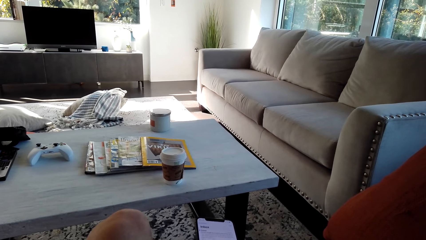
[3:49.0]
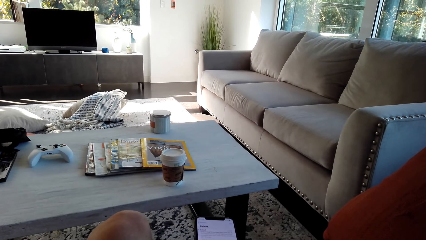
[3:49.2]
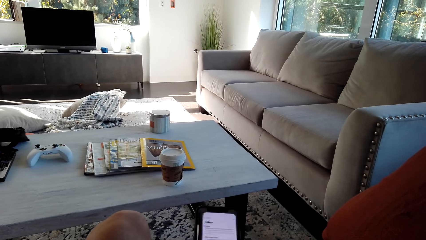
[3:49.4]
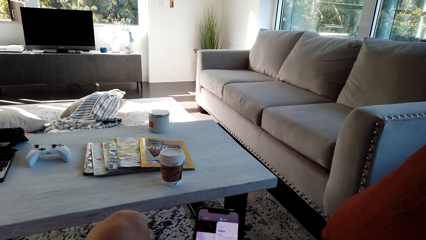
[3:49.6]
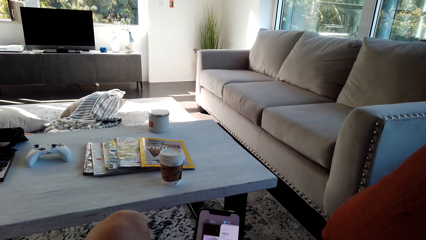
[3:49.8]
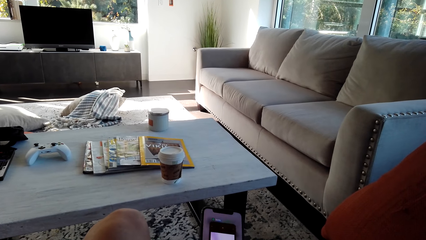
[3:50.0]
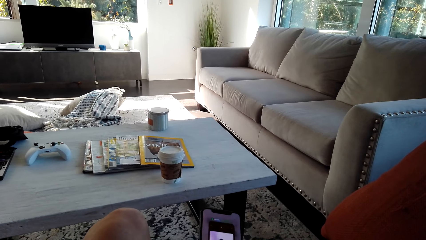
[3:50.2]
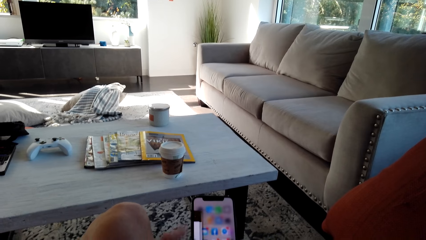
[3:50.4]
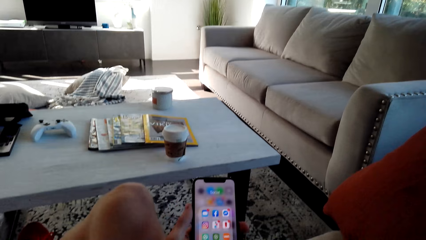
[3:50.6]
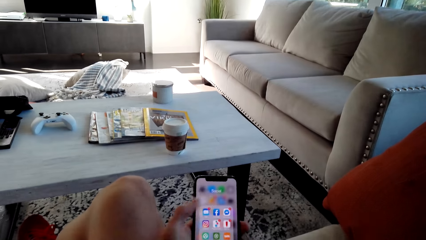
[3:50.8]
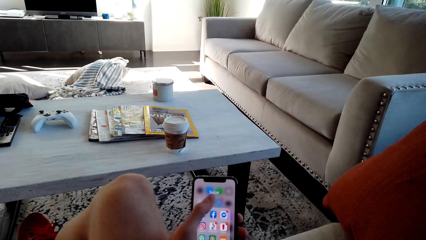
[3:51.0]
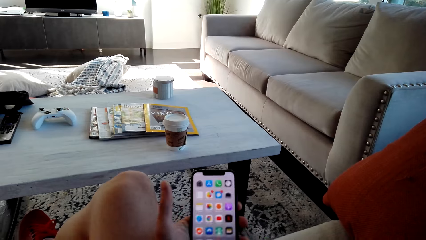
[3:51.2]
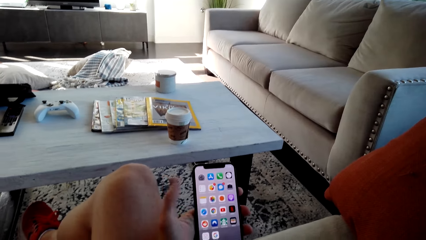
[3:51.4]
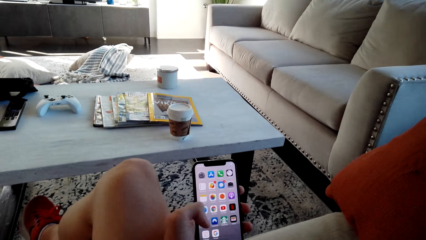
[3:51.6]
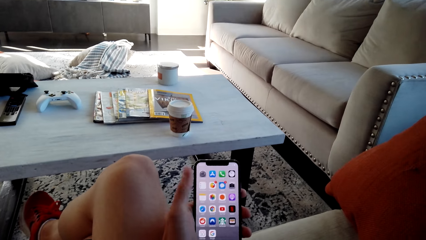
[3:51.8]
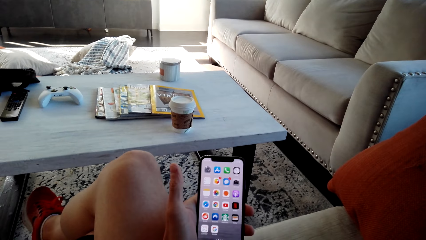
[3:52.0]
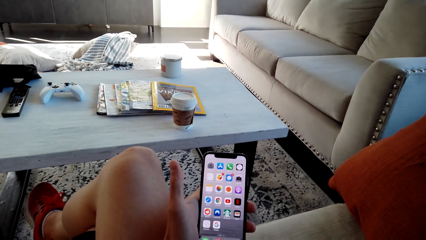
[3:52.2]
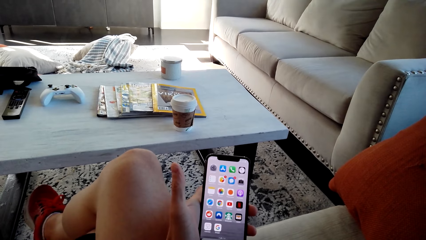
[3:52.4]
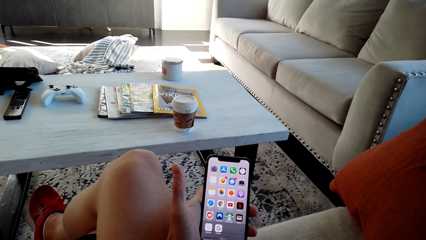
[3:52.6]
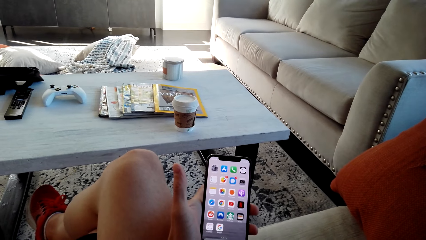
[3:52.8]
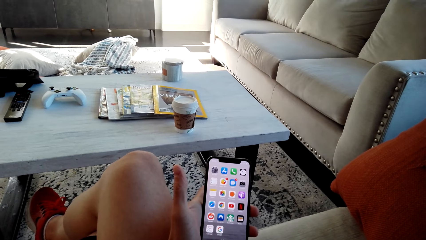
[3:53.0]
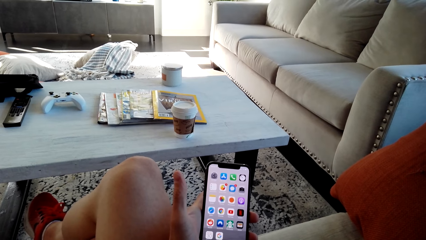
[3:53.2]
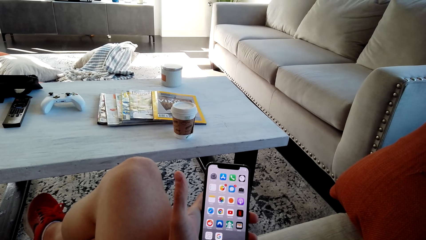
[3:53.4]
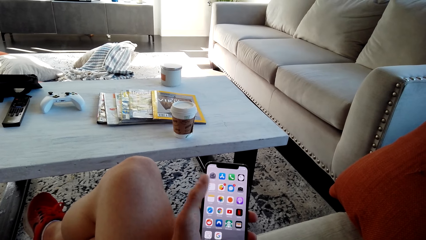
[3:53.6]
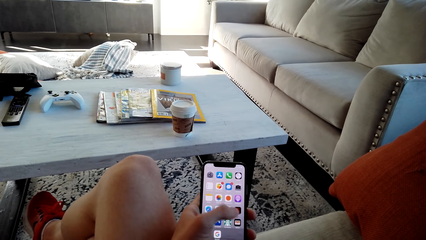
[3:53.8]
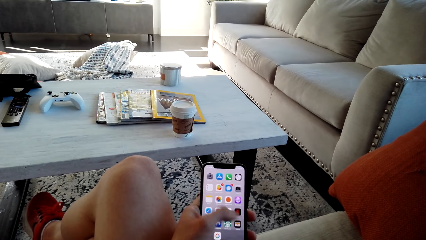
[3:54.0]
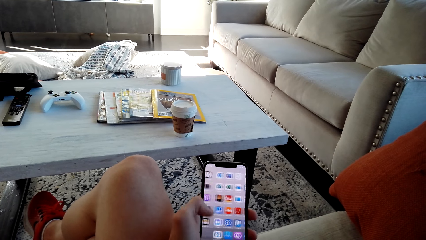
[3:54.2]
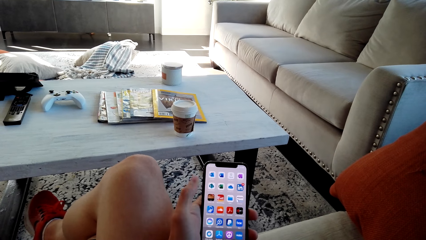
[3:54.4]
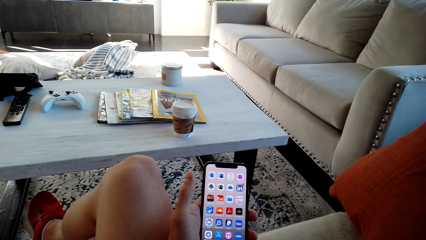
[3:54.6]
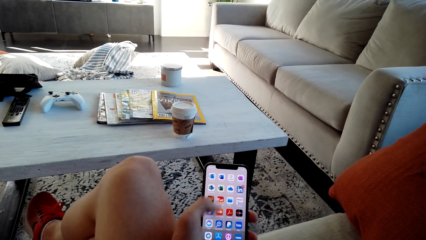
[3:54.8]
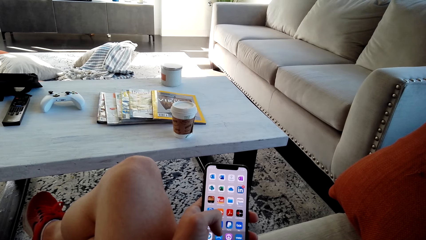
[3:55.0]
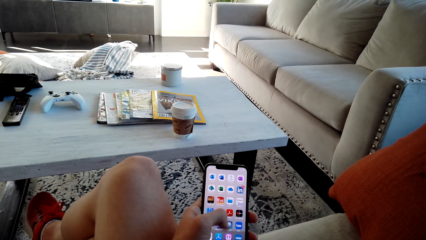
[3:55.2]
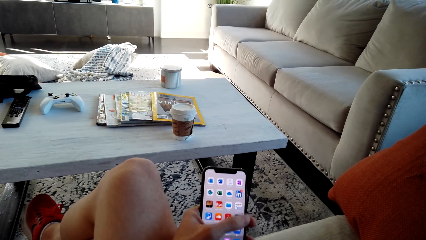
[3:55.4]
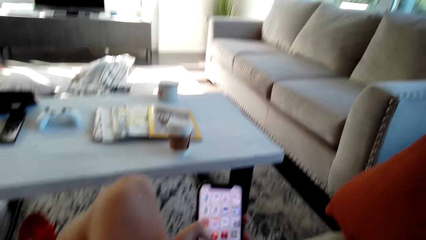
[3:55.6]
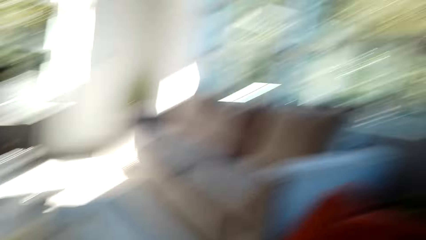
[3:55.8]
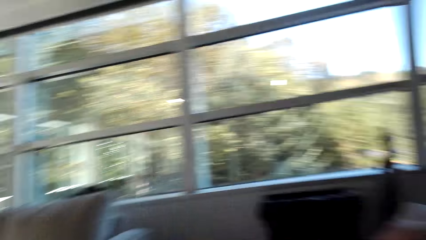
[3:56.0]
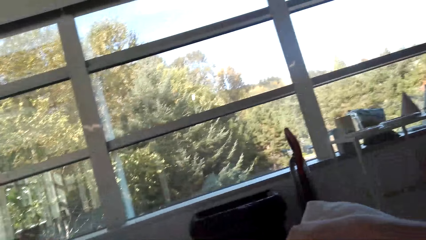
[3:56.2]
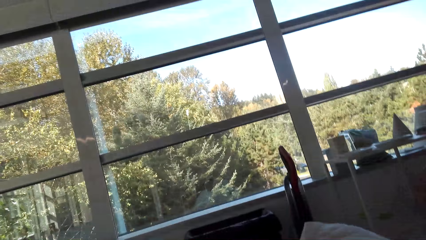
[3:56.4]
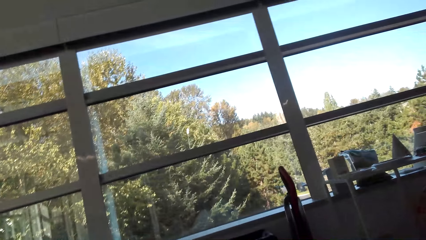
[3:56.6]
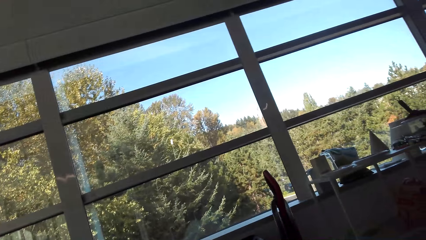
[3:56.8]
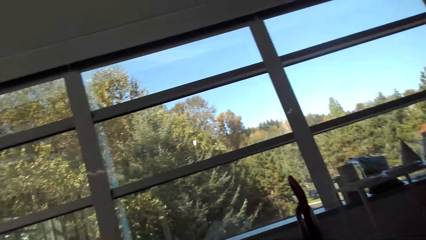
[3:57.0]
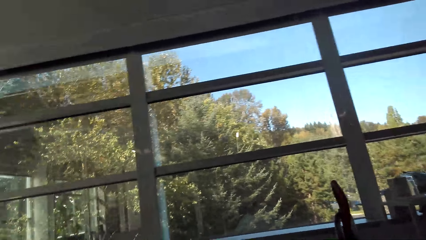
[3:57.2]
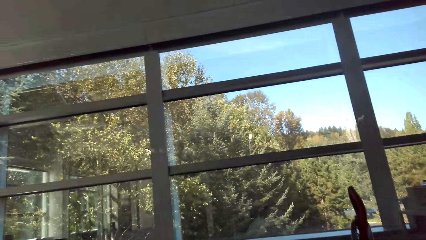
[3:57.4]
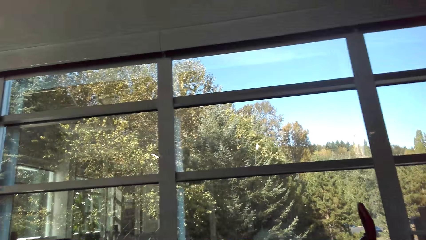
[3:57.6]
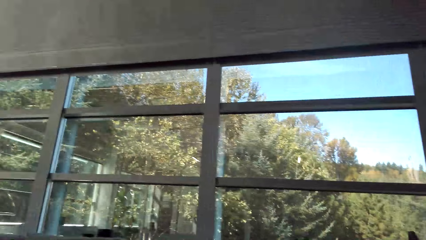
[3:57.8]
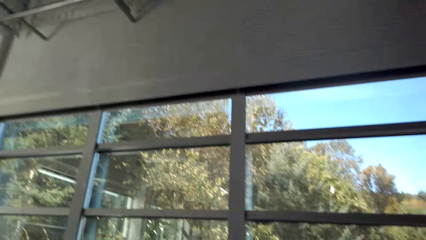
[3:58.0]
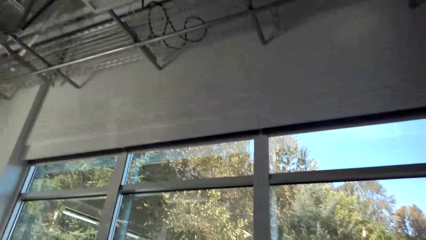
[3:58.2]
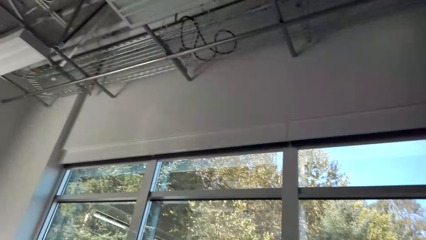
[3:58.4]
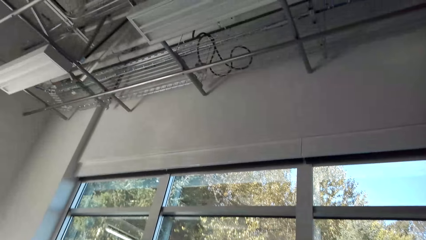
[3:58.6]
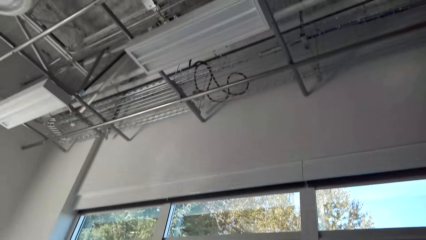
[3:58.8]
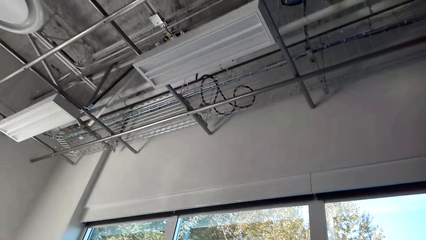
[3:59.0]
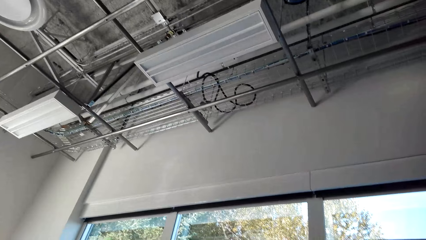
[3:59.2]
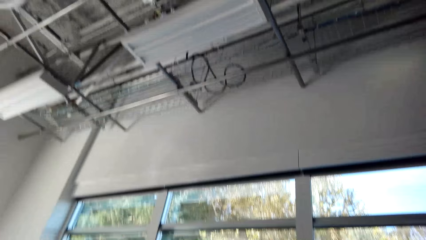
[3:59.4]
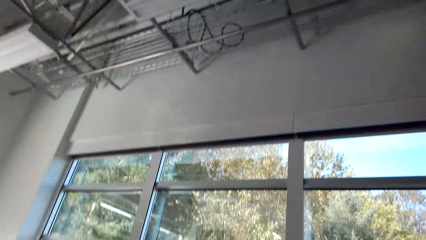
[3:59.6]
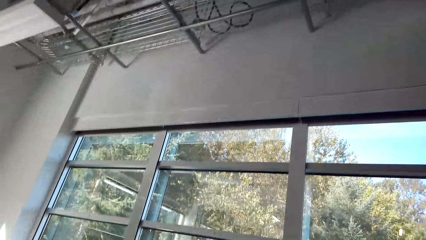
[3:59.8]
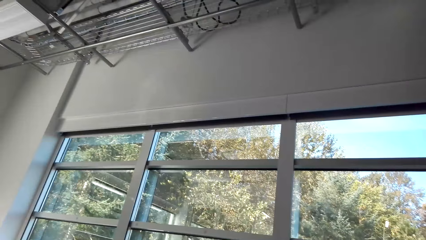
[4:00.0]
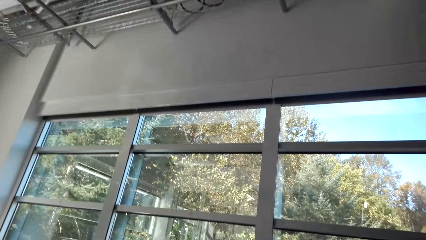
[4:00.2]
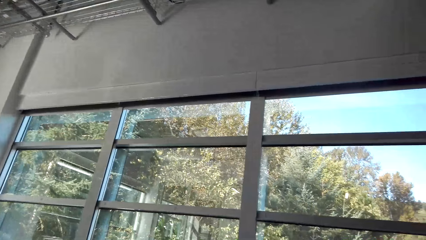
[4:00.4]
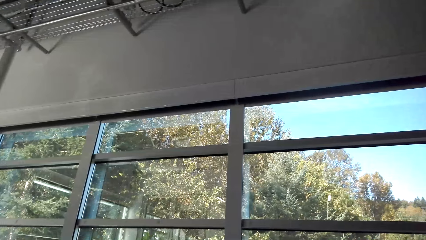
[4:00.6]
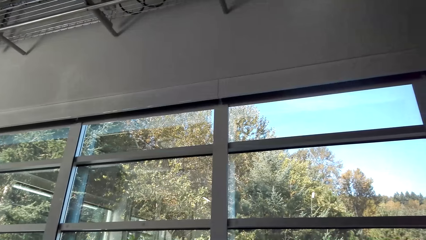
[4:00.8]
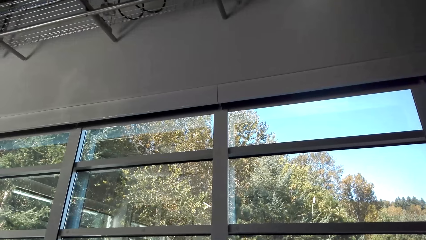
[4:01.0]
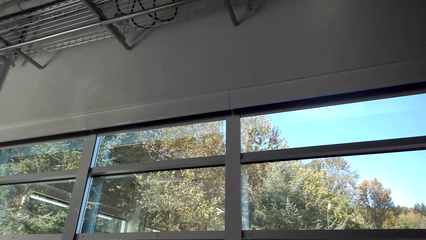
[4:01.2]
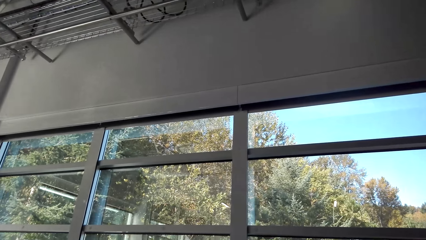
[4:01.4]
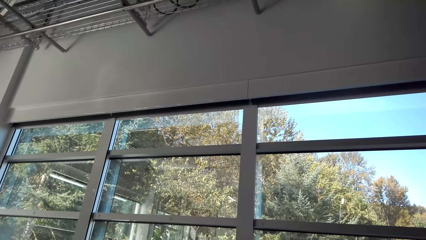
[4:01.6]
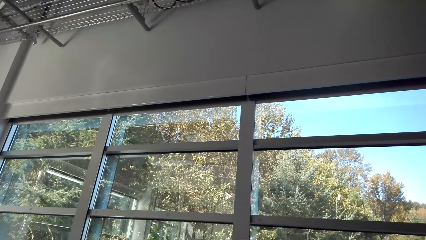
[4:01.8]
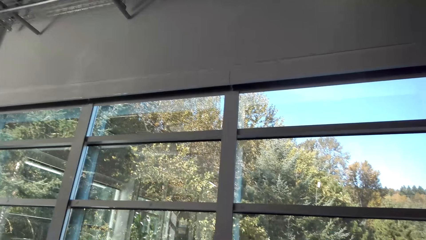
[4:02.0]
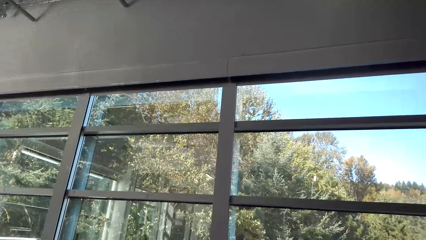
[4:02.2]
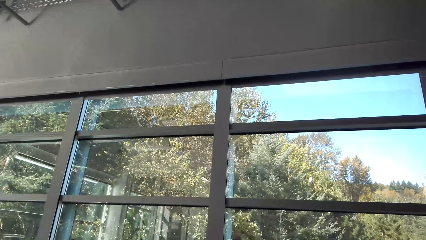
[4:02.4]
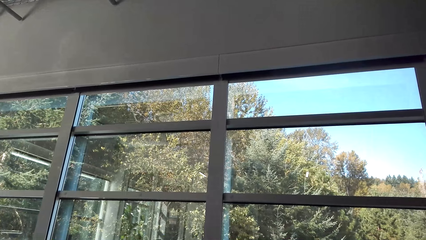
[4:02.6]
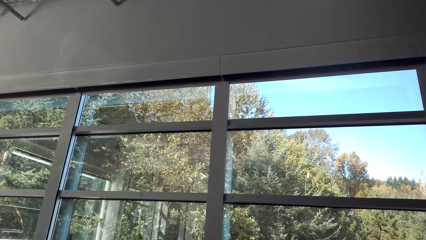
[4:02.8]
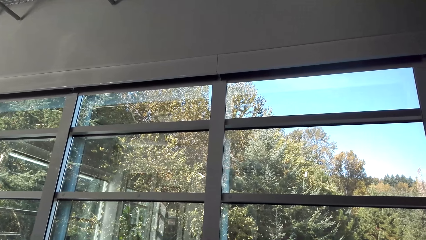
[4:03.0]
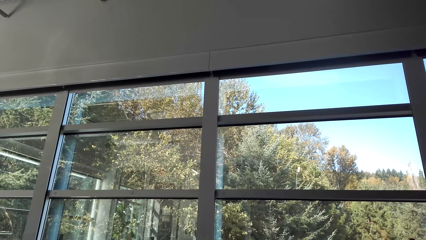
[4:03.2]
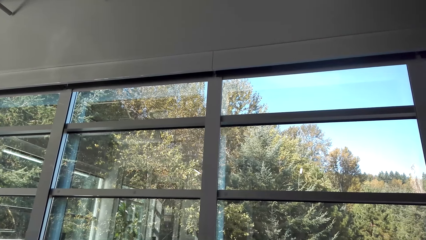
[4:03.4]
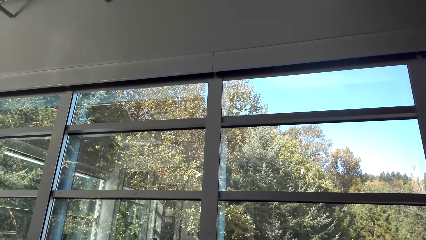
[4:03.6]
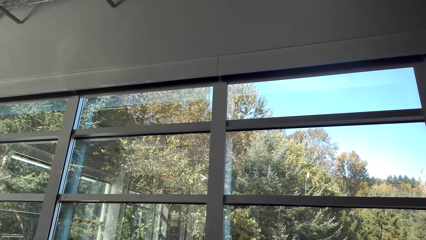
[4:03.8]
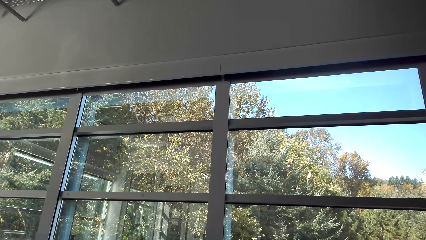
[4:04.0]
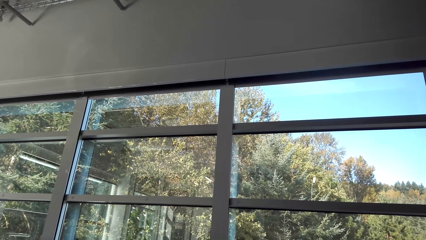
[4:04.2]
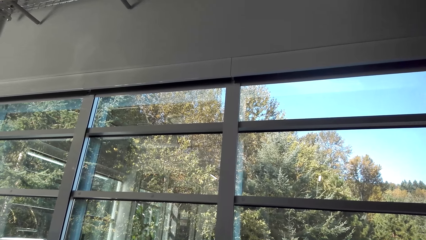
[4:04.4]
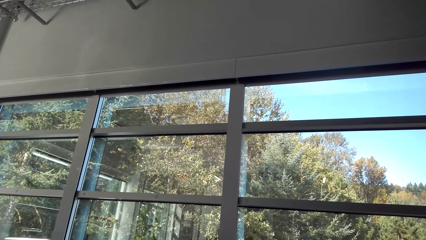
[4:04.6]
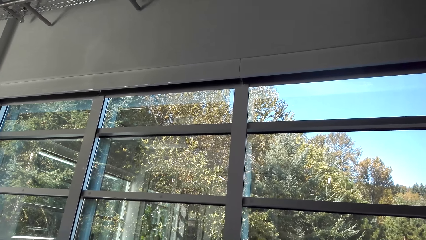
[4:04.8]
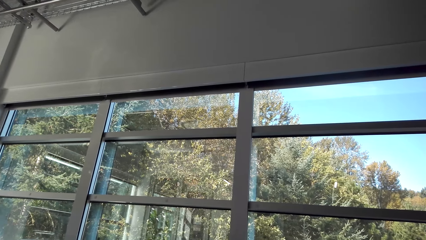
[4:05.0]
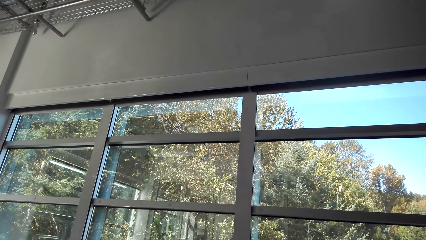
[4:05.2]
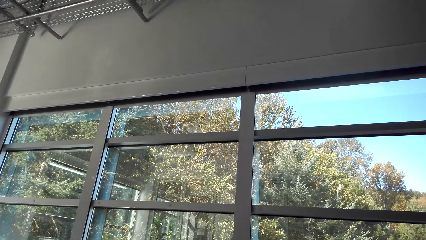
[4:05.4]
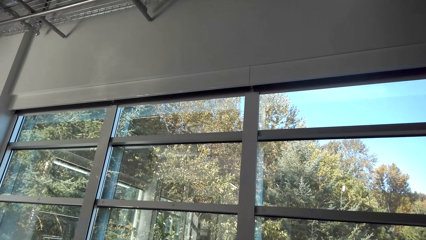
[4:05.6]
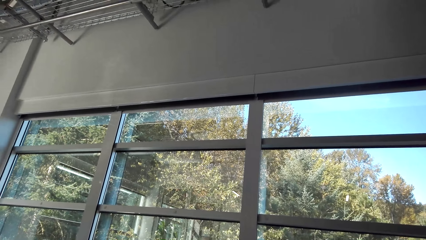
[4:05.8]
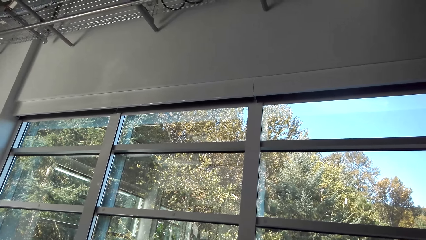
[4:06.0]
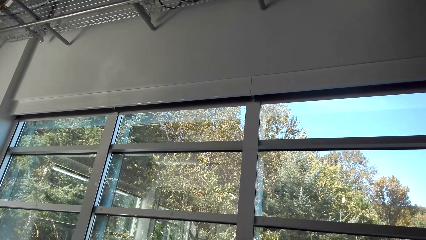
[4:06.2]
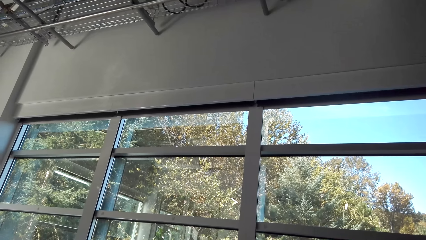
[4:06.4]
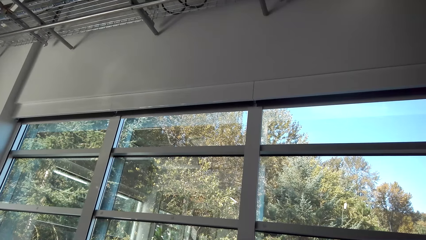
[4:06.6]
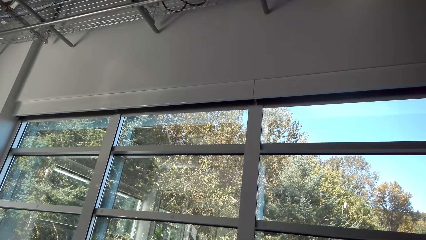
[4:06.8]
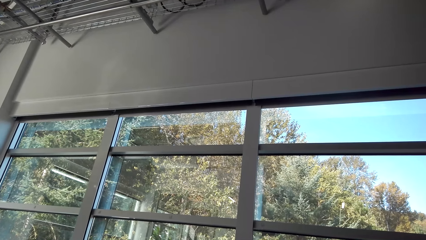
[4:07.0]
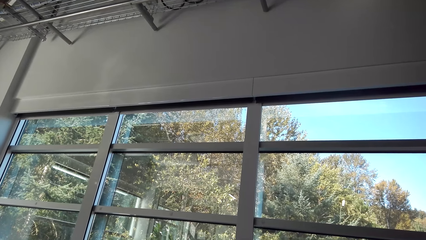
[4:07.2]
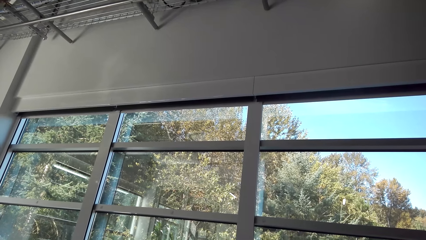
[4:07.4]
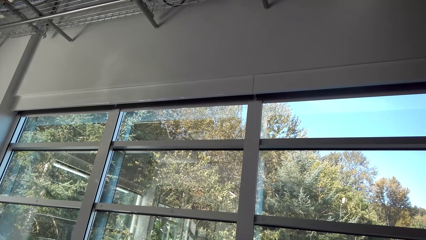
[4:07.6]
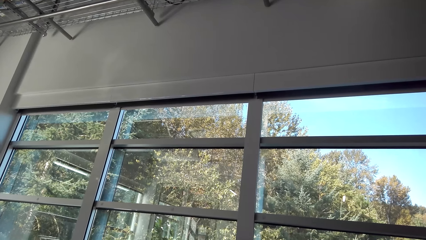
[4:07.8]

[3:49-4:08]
The camera wearer operates a phone. They look around the house.
